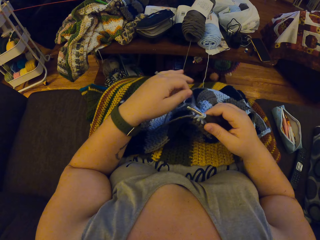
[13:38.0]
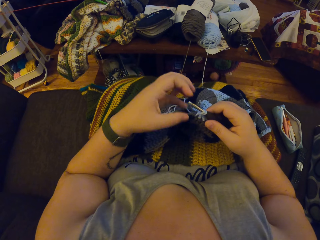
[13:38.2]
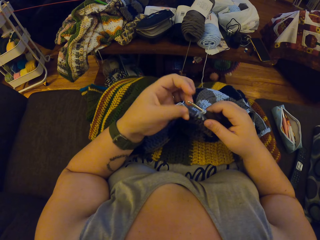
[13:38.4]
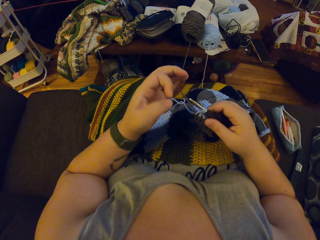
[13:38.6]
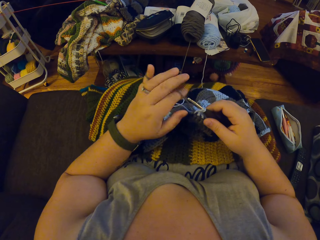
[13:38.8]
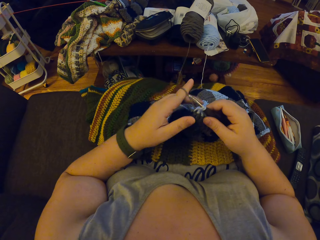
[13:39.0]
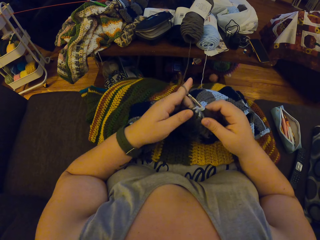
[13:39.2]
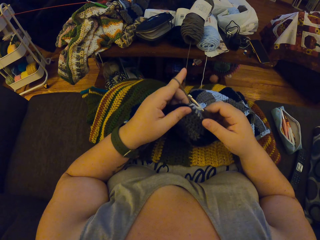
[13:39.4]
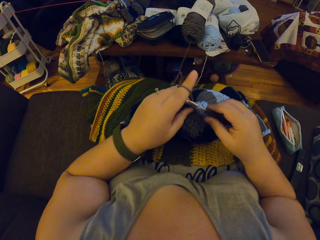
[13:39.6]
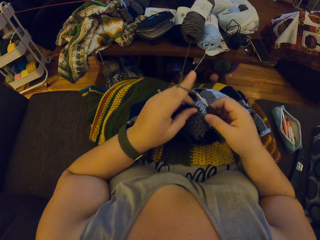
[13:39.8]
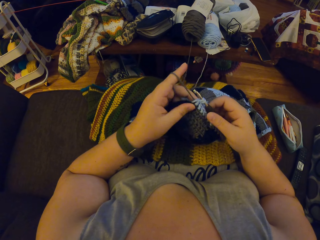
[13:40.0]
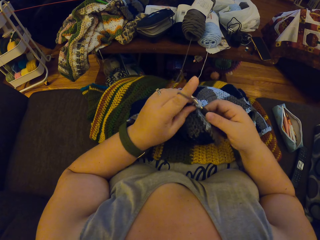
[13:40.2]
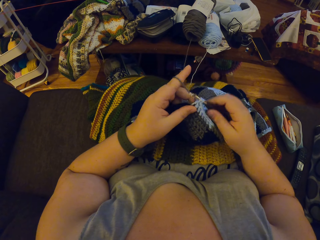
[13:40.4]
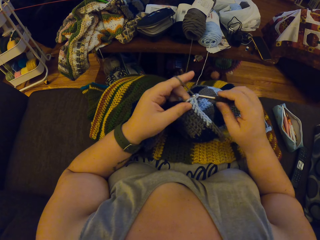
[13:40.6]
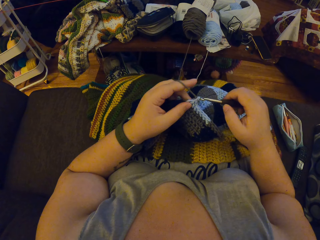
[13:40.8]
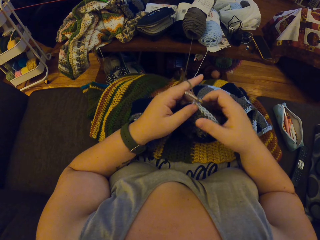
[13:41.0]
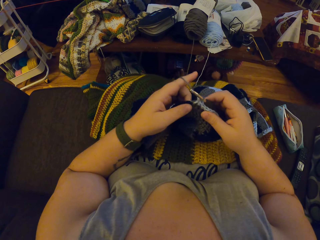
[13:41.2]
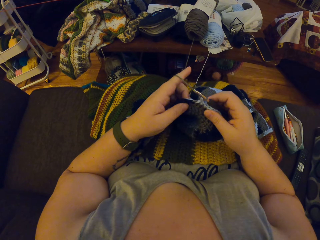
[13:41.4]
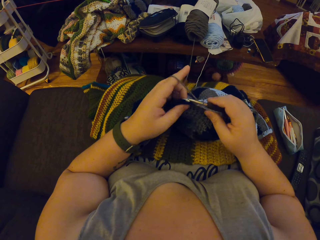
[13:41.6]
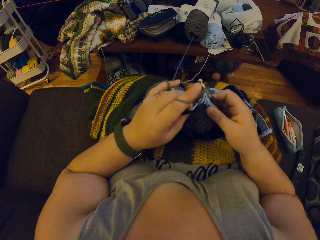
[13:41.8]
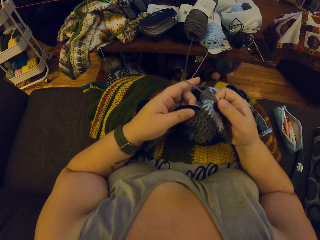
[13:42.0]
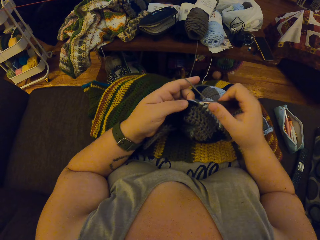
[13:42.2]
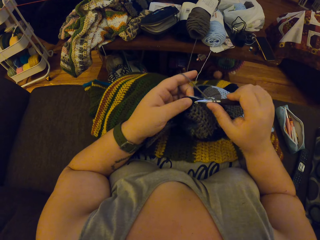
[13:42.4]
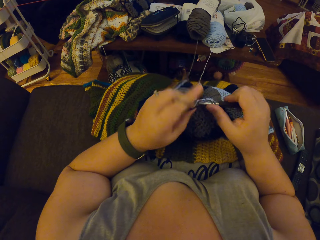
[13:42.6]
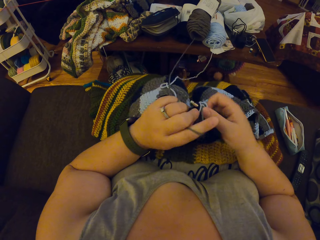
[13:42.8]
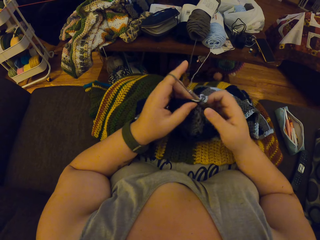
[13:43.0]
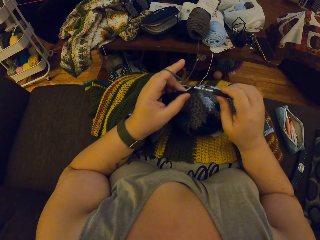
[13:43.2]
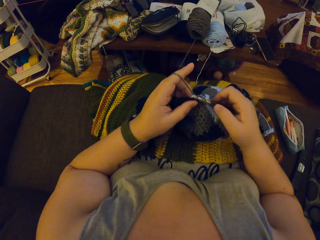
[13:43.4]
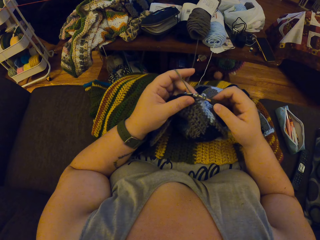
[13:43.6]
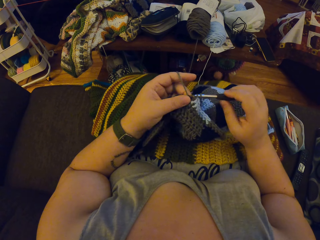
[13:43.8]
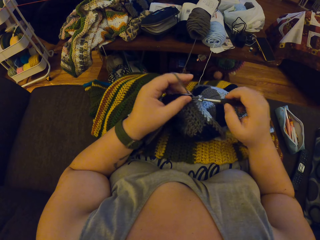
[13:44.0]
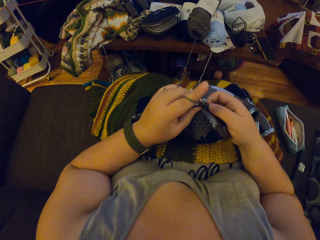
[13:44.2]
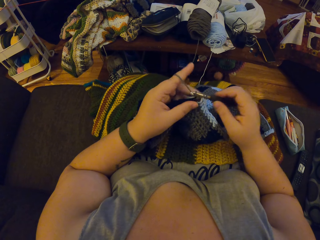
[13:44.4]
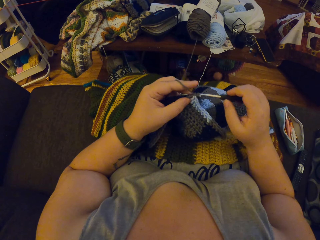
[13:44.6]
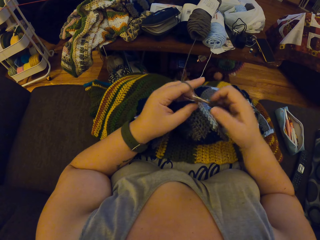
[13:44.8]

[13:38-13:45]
The camera wearer adjusts the yarn strand with her left hand. She crochets the yarn with her hands.

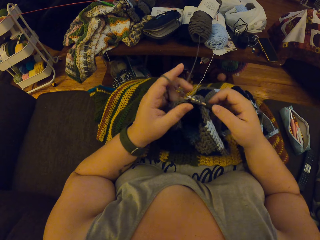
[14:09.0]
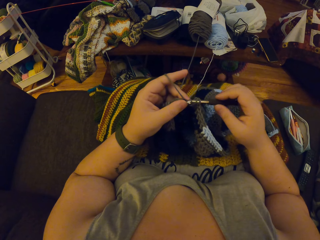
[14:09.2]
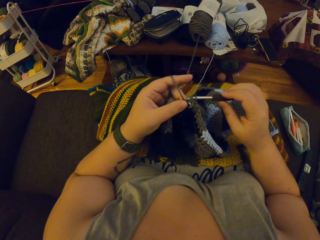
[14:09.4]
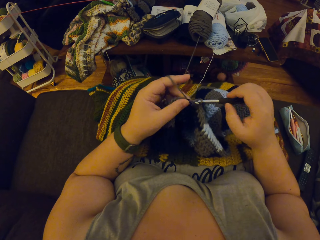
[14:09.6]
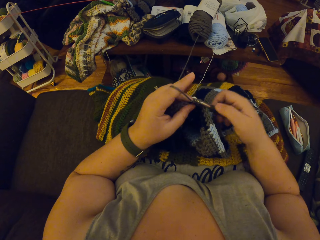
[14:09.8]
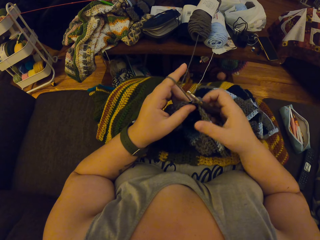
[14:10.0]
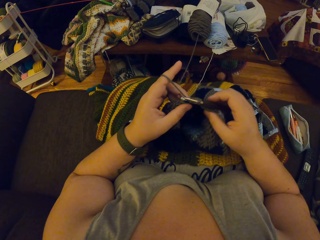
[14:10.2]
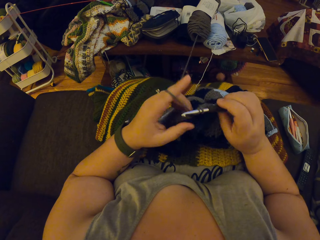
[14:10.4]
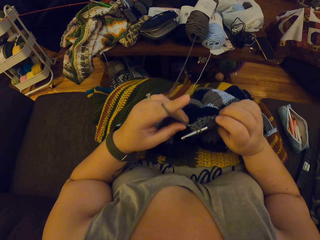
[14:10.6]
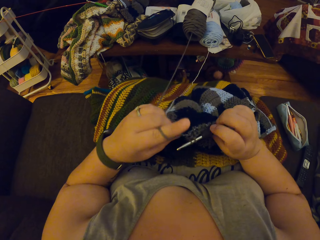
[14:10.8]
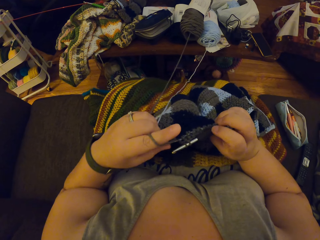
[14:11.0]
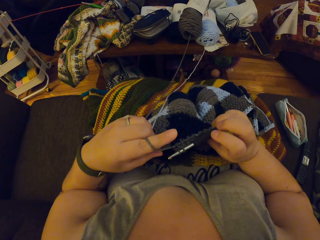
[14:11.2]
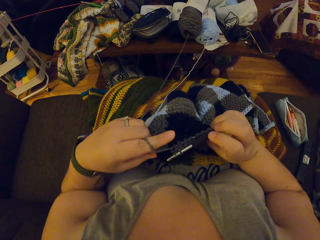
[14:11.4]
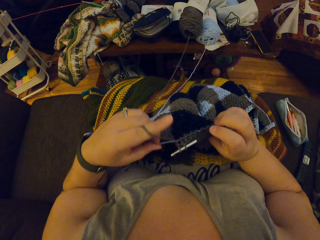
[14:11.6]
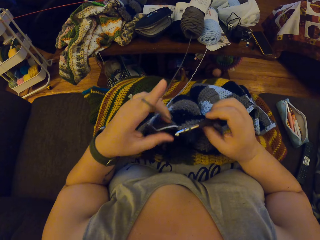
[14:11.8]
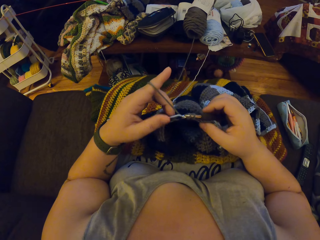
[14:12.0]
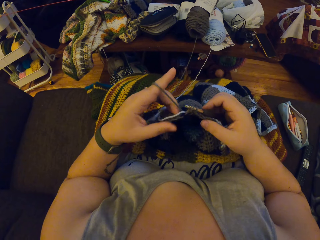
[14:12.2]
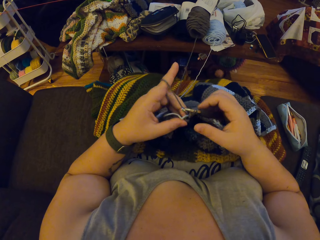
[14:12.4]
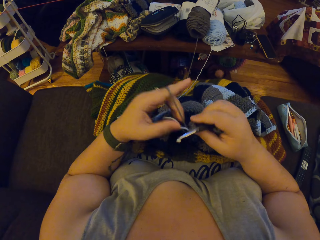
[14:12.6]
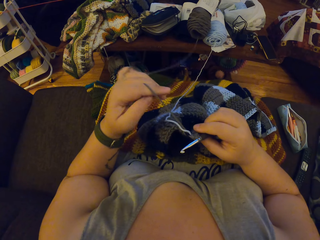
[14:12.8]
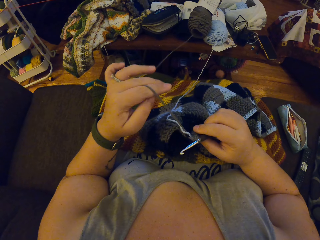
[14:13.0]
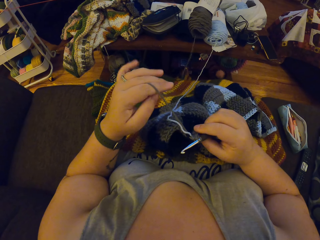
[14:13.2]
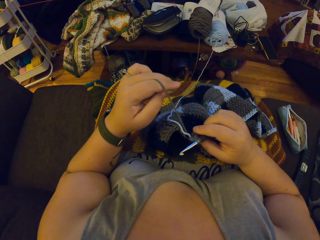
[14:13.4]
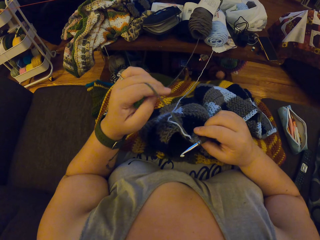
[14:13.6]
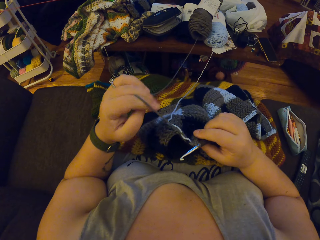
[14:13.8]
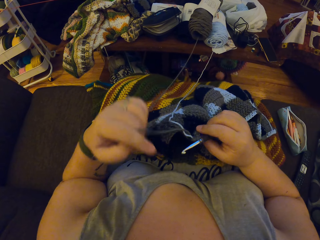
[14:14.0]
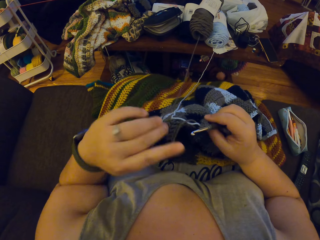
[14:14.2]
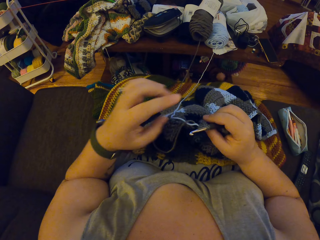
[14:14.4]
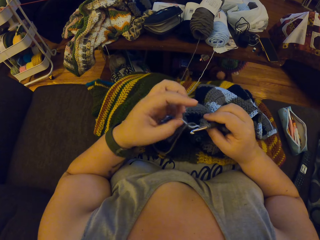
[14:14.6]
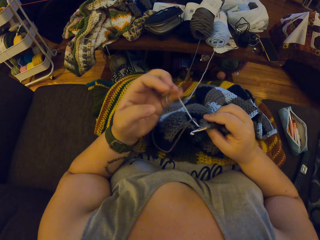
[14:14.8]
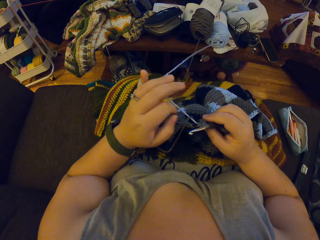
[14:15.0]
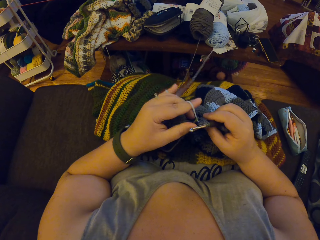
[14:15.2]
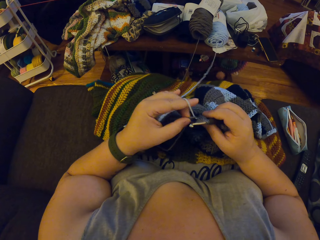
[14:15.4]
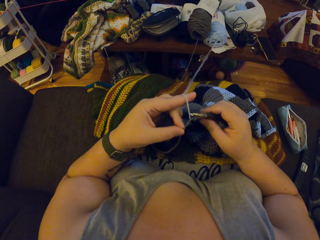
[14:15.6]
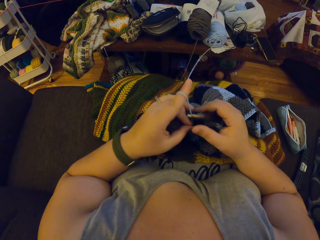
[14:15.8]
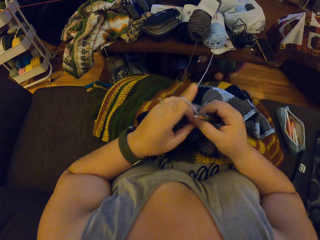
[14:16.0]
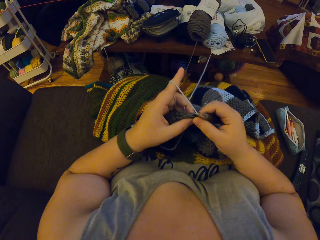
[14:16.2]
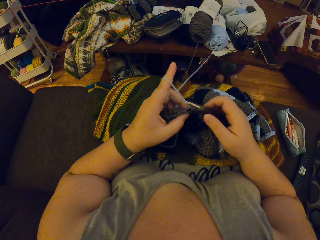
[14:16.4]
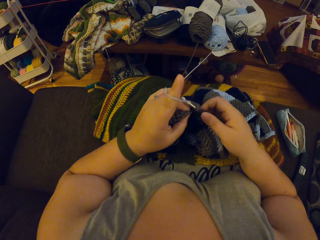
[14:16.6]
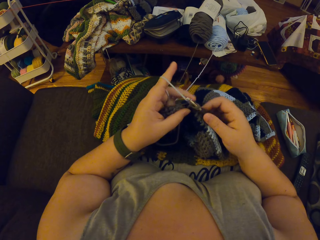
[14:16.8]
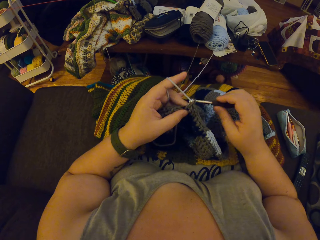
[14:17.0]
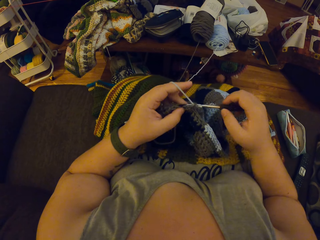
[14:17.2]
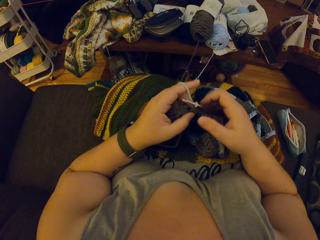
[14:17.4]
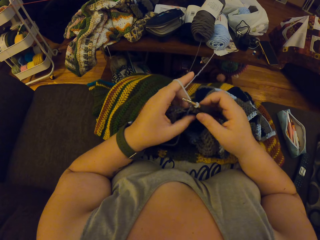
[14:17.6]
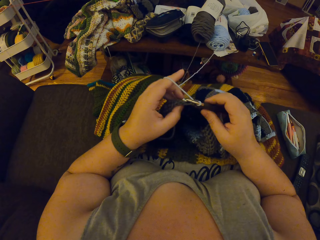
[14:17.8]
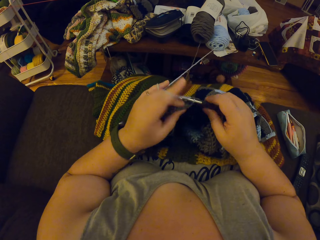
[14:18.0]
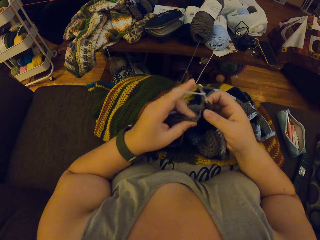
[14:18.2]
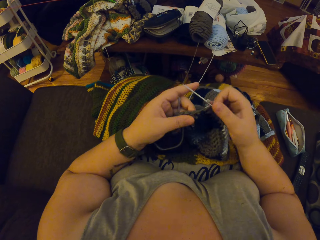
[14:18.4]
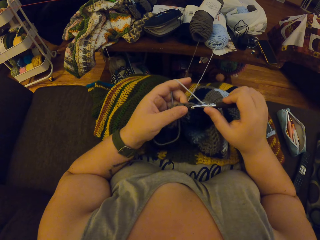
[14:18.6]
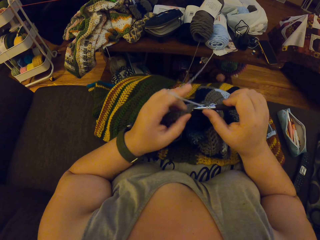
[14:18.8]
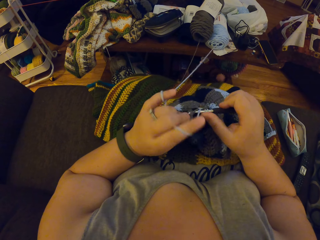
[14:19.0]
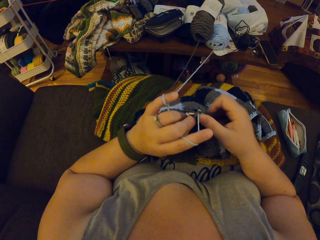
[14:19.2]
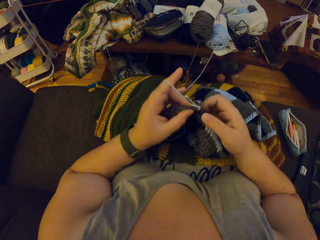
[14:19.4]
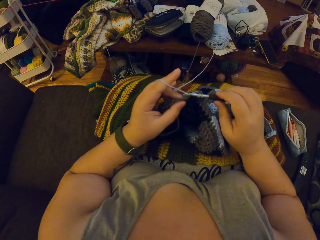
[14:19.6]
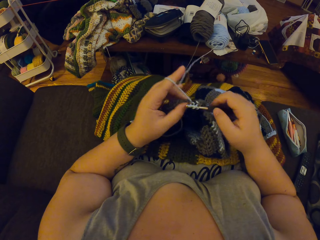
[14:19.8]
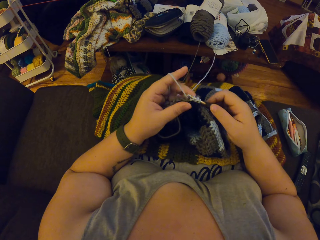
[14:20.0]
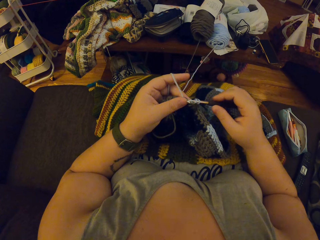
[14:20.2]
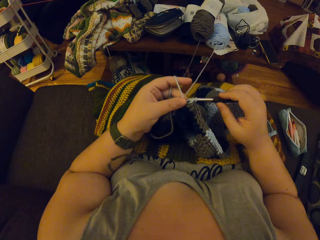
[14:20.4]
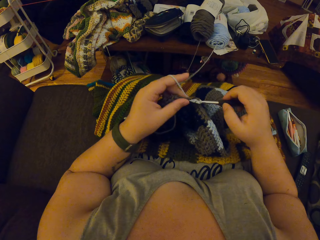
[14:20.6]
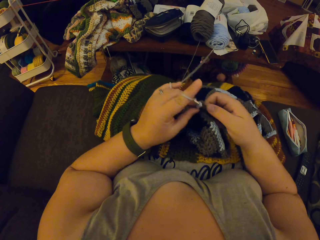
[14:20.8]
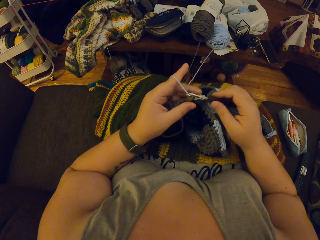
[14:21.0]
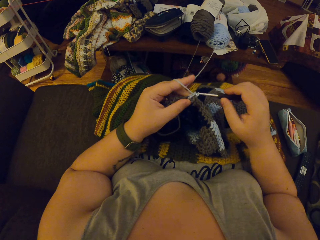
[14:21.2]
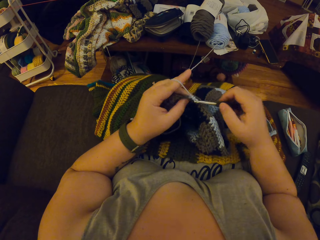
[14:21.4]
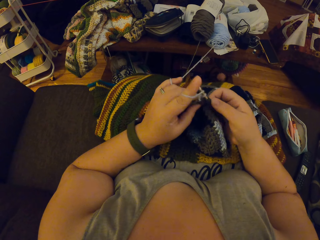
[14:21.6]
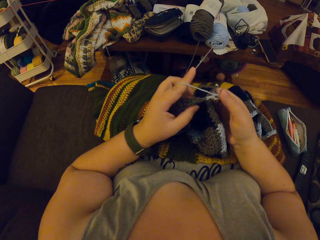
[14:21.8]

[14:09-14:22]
The camera wearer adjusts the fabric with her hands. She checks the cloth. She adjusts the yarn strand with her left hand. She rolls the yarn on the finger. She knits the cloth with a crochet with her hands.

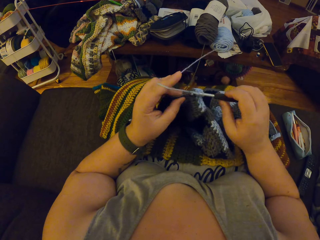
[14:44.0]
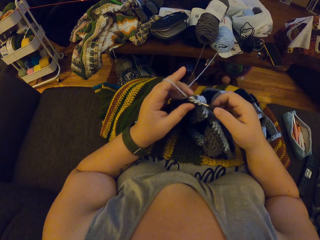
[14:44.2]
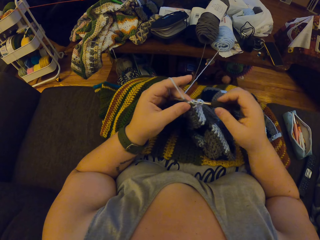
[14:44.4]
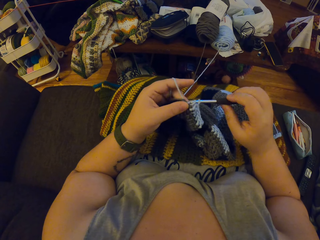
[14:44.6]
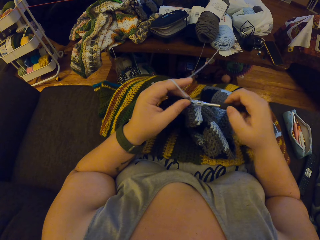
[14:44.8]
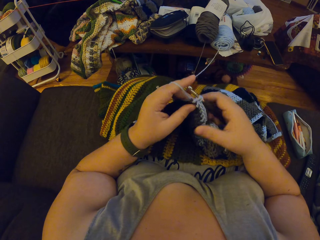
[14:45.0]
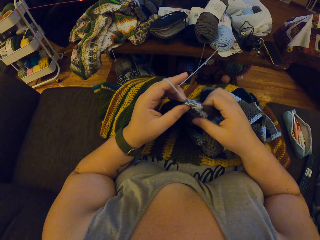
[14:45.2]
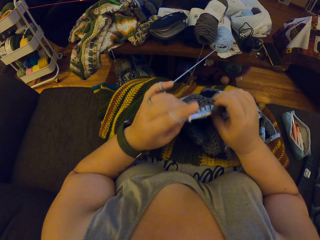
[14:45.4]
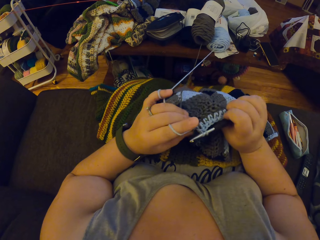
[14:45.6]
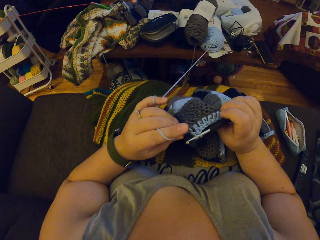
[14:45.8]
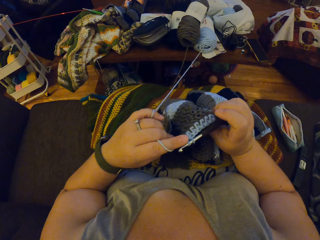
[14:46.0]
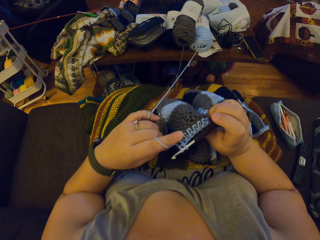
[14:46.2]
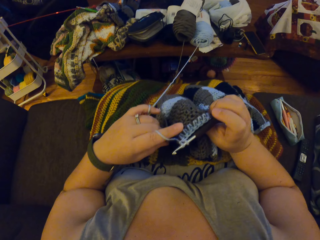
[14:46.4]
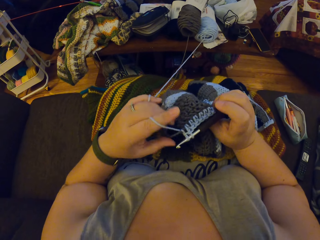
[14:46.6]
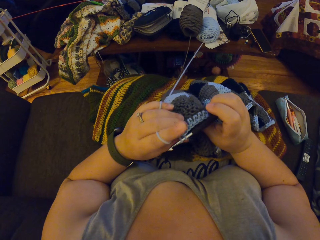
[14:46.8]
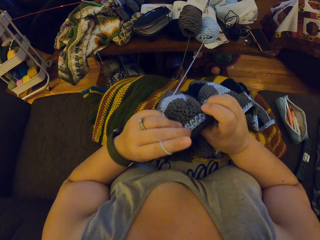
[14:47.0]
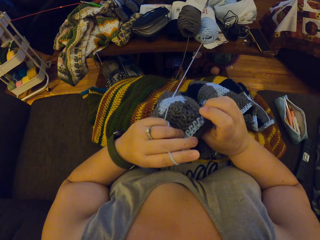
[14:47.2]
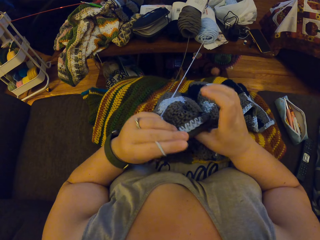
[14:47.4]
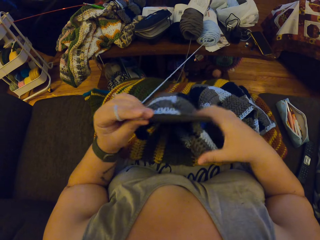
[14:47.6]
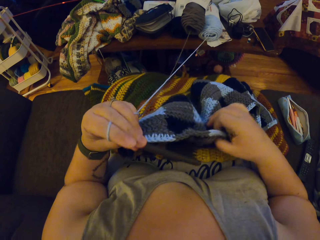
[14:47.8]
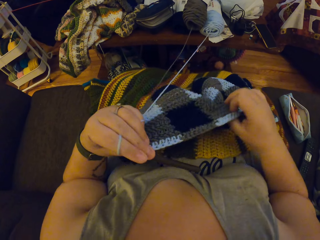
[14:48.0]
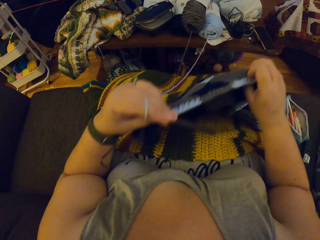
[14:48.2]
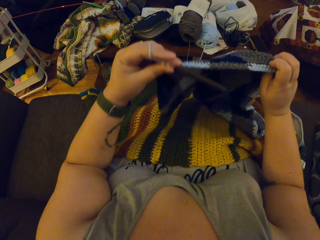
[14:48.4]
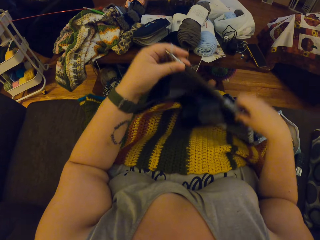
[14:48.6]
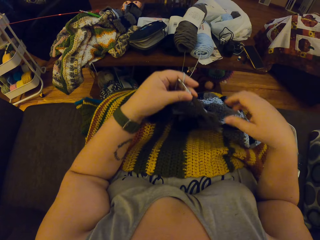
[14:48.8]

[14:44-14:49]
The camera wearer adjusts the fabric with her hands. She checks the cloth and lifts up the cloth.
